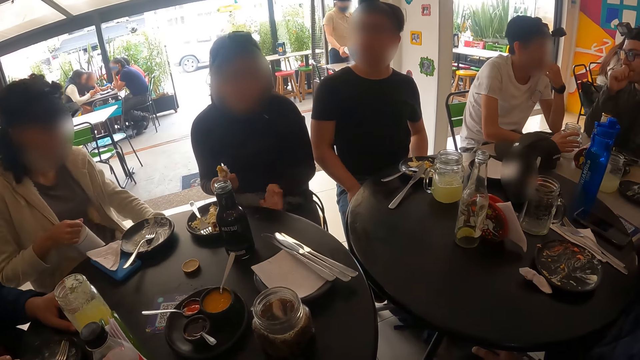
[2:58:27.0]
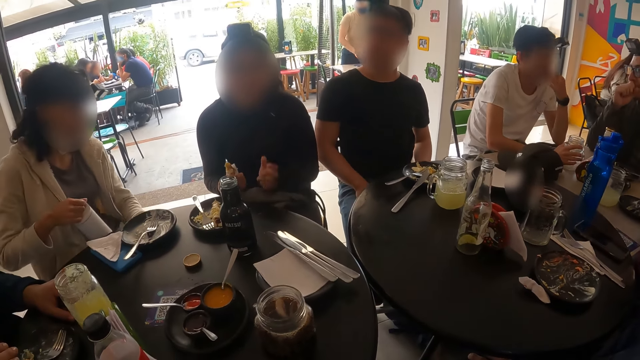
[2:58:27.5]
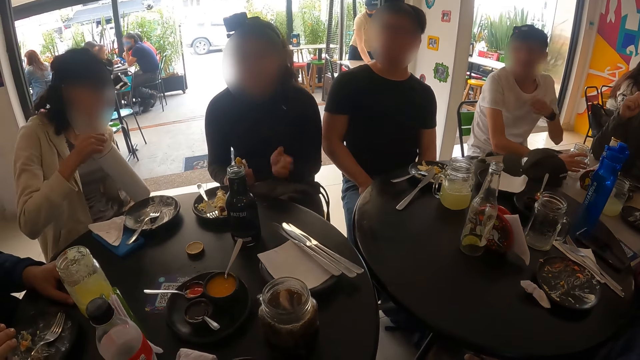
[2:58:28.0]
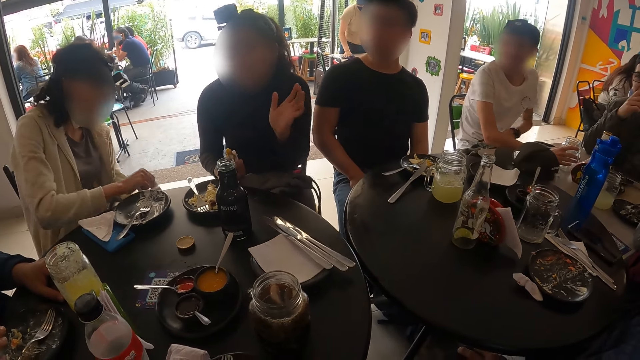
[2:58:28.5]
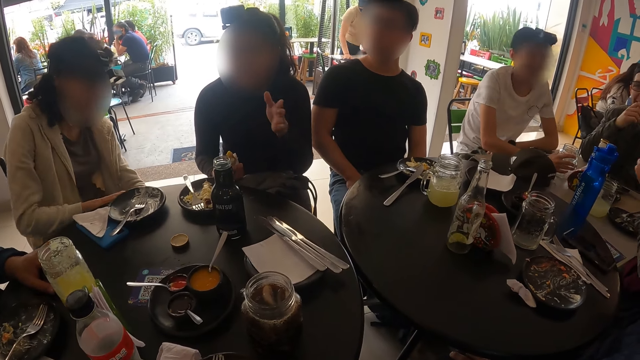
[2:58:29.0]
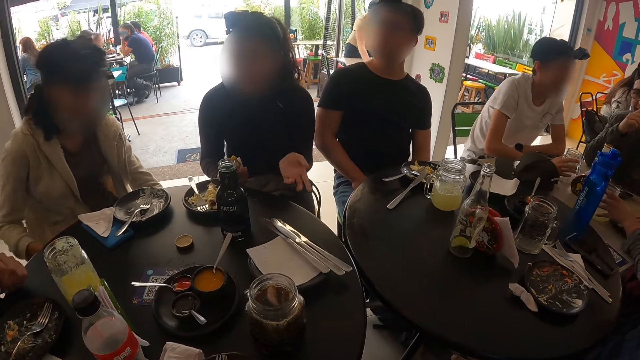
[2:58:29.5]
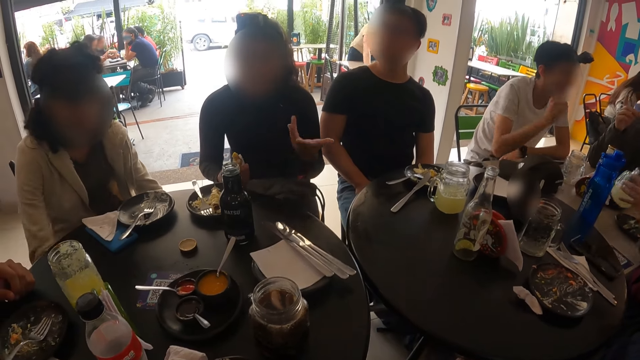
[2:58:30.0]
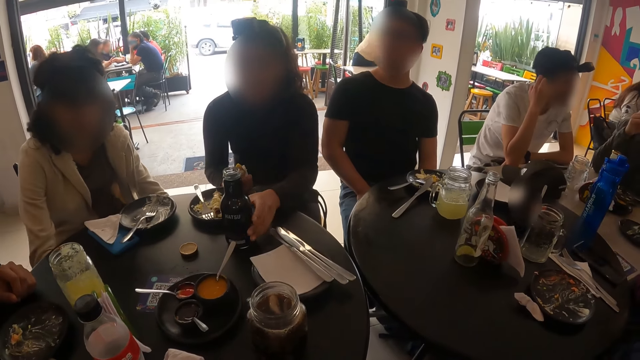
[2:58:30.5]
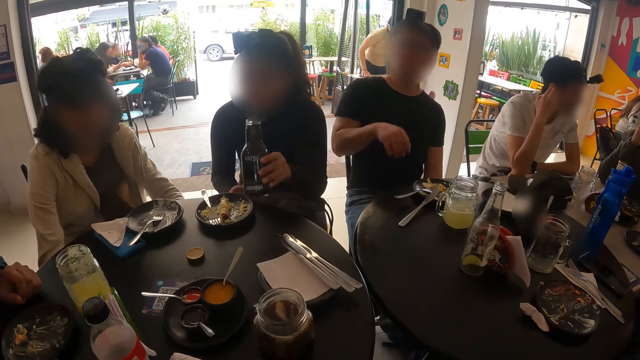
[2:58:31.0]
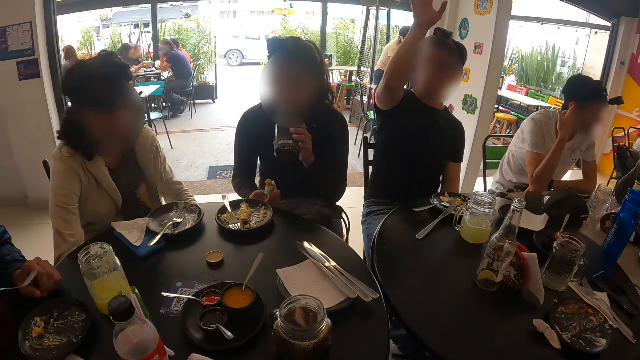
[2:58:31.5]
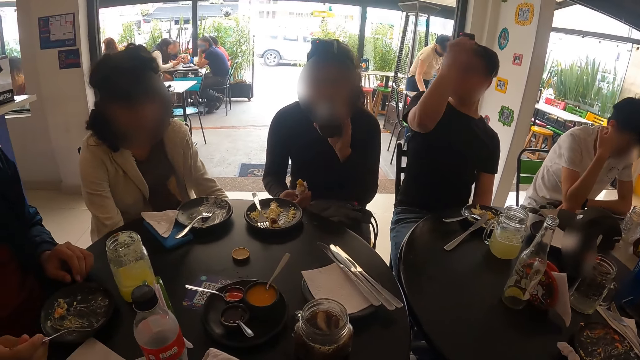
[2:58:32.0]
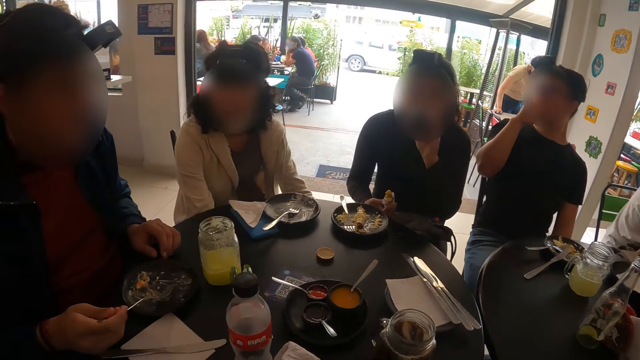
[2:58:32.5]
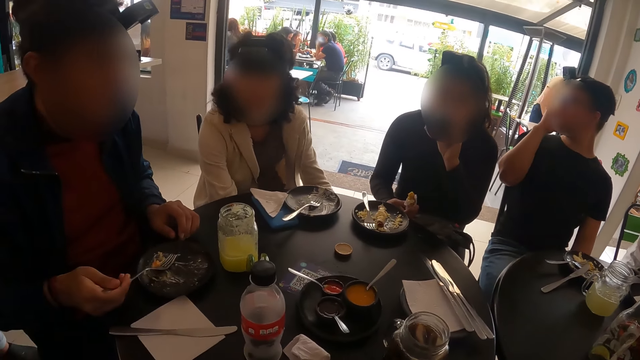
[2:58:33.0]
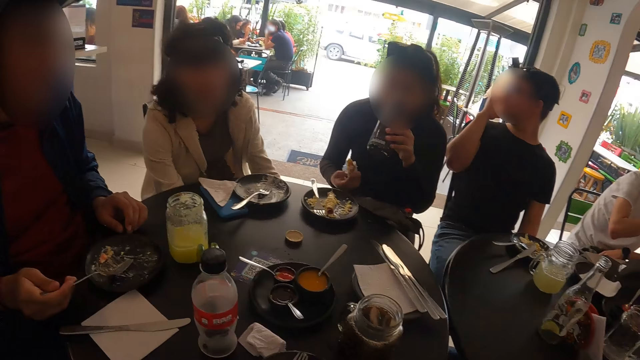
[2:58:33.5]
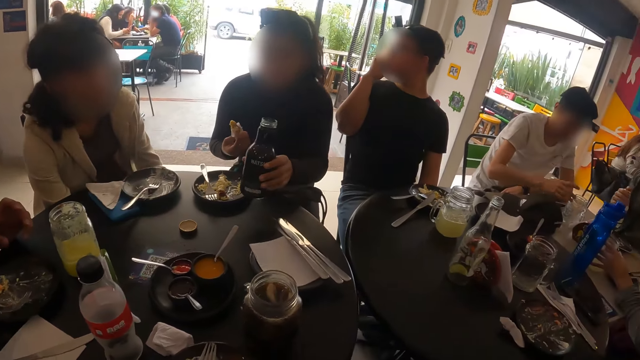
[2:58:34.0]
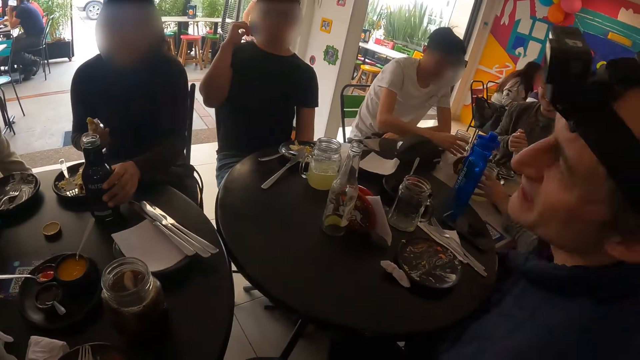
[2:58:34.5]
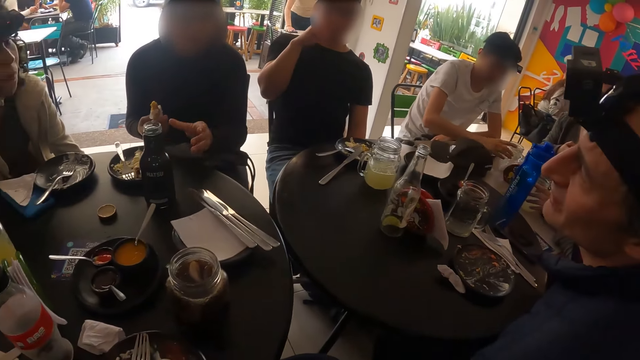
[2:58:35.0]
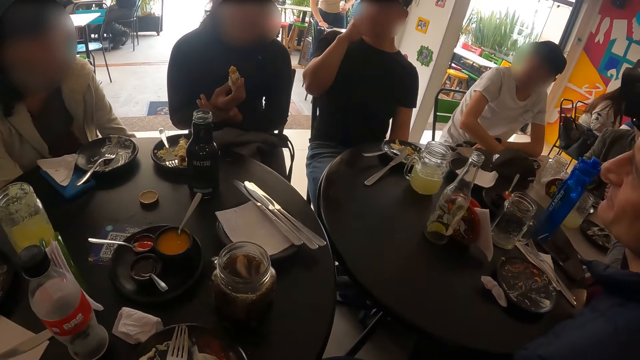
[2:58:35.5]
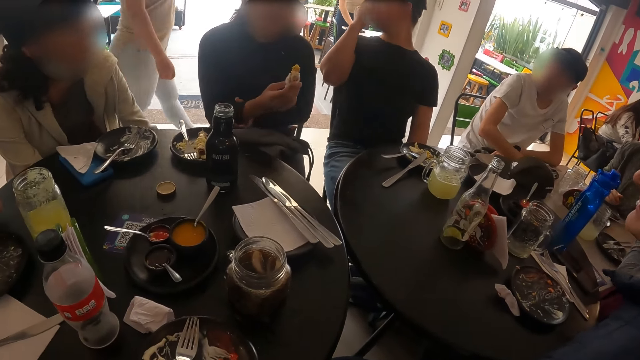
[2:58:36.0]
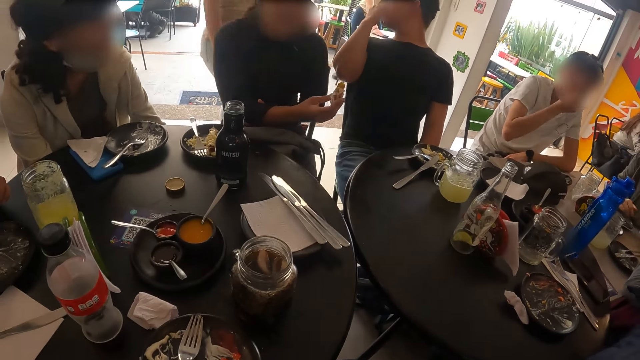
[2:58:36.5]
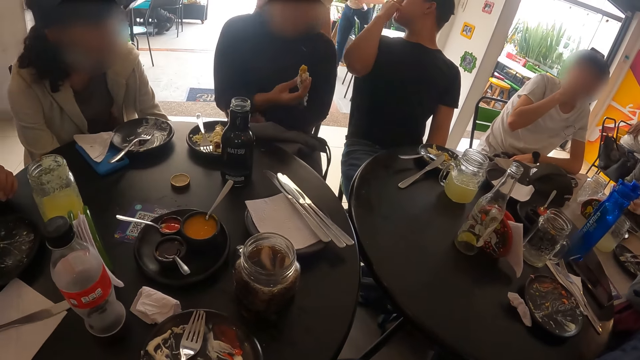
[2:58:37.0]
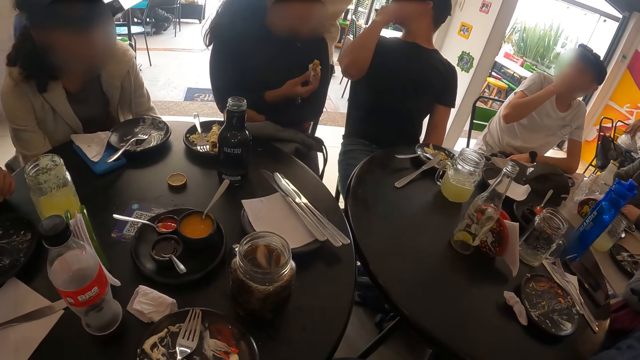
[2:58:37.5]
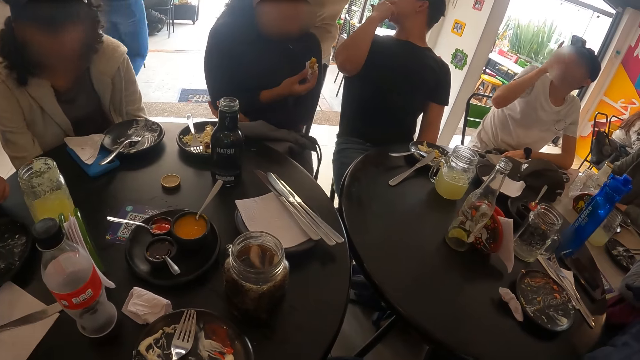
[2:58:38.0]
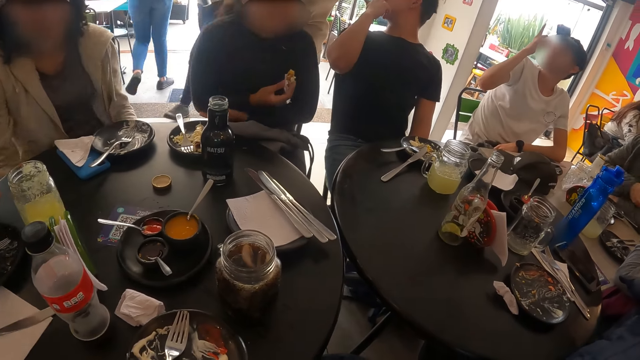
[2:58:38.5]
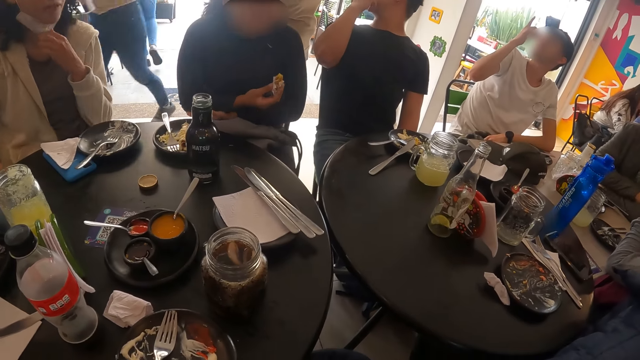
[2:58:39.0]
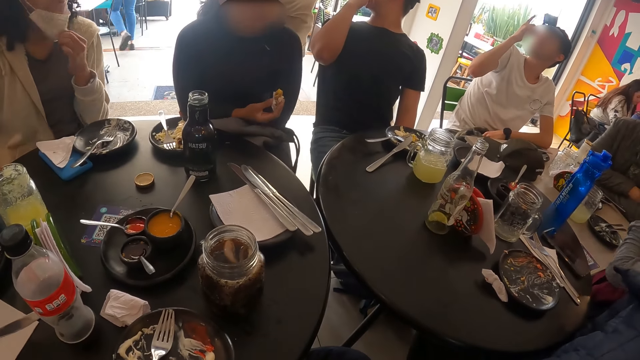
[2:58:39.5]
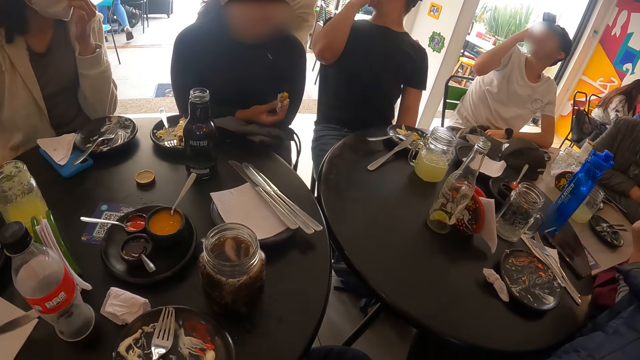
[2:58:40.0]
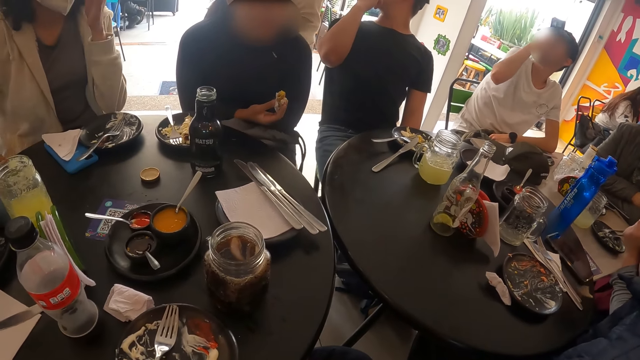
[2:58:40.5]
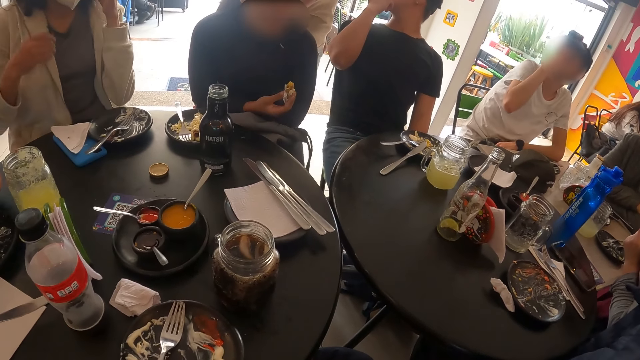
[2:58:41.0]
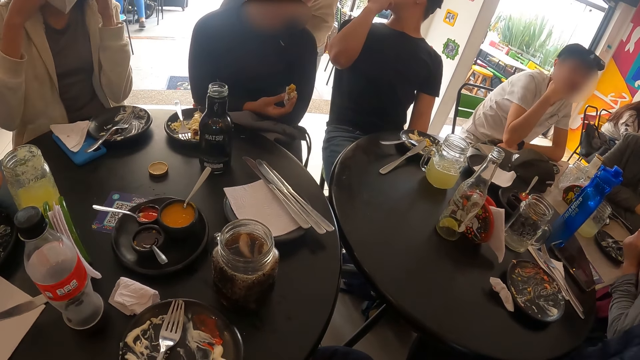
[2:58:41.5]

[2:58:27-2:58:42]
The woman picks the jar of lemonade from the table with her left hand. Another woman picks the bottle from the table with her left hand, drinks from the bottle in her left hand, and places the bottle in her left hand on the table. The man places the bottle in his right hand on the table.

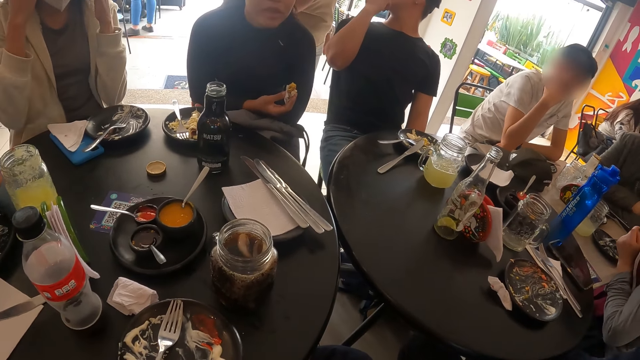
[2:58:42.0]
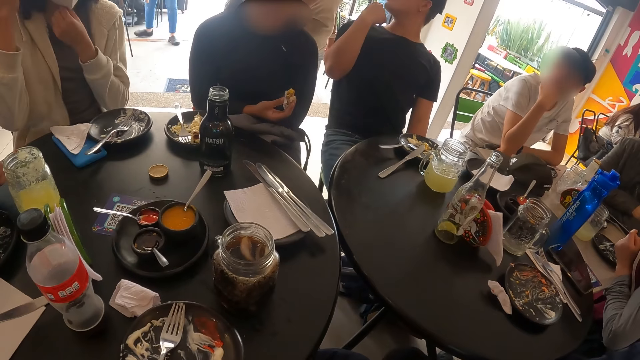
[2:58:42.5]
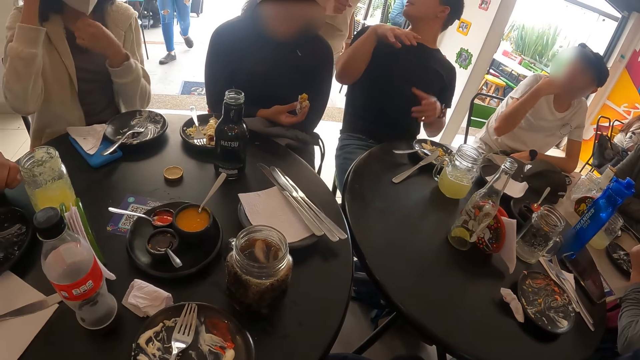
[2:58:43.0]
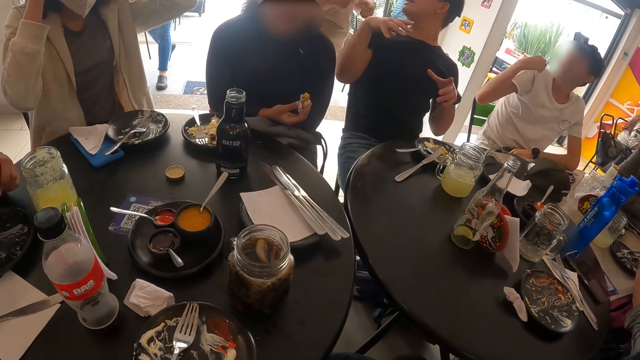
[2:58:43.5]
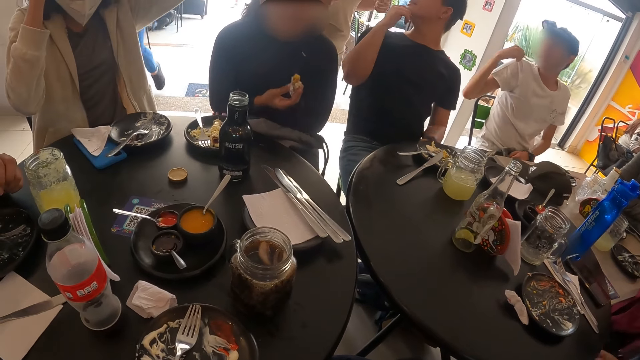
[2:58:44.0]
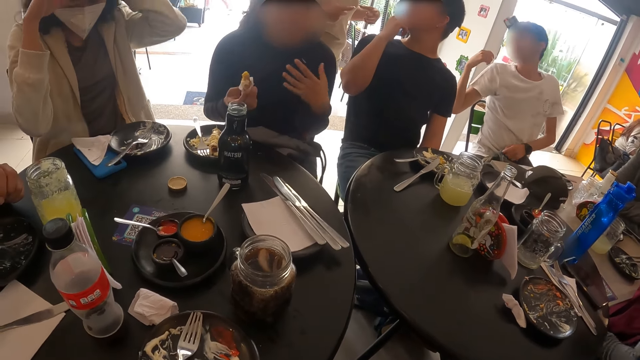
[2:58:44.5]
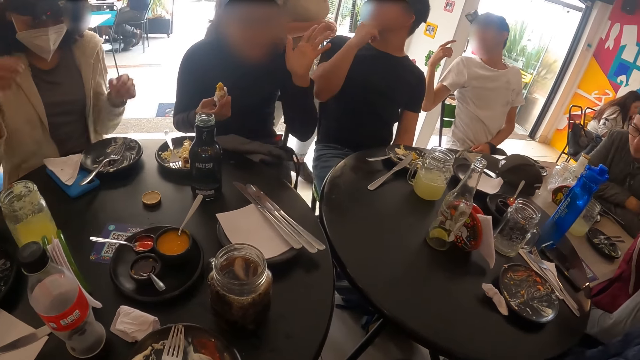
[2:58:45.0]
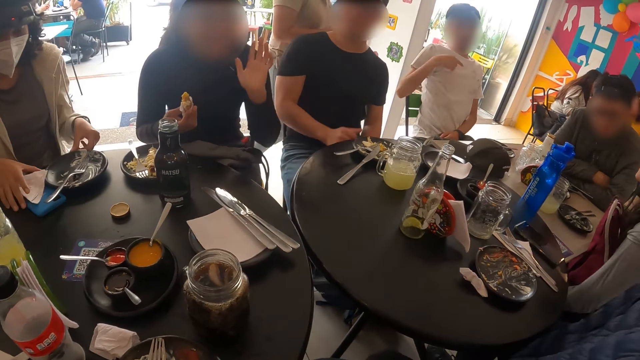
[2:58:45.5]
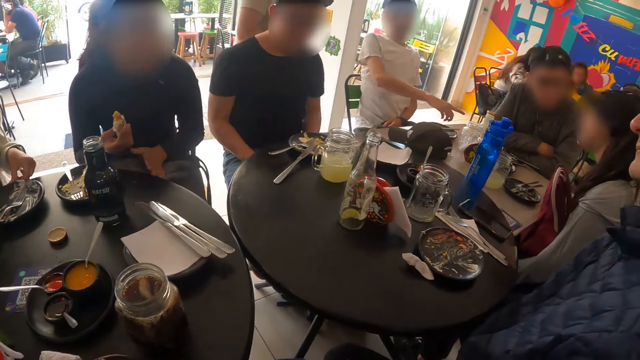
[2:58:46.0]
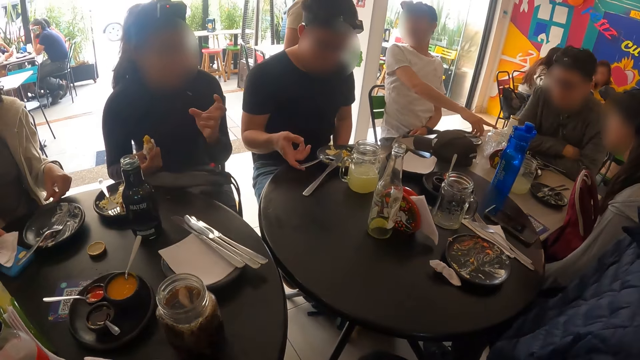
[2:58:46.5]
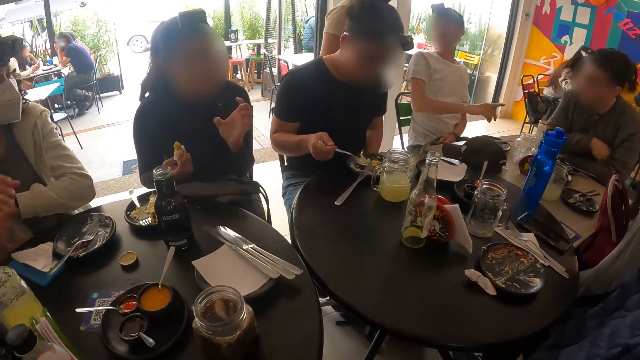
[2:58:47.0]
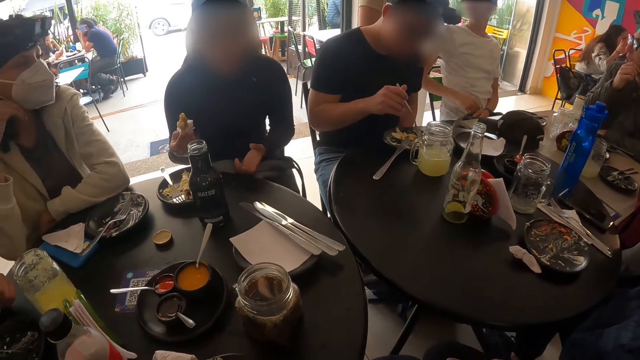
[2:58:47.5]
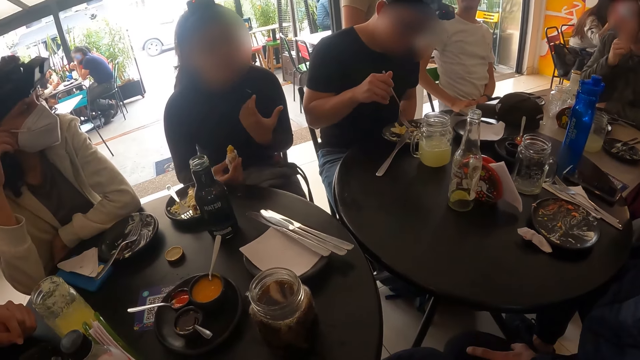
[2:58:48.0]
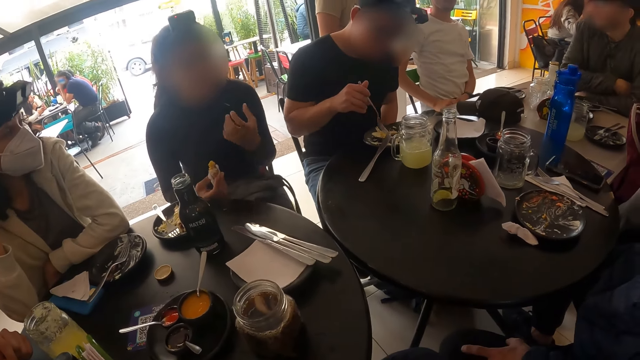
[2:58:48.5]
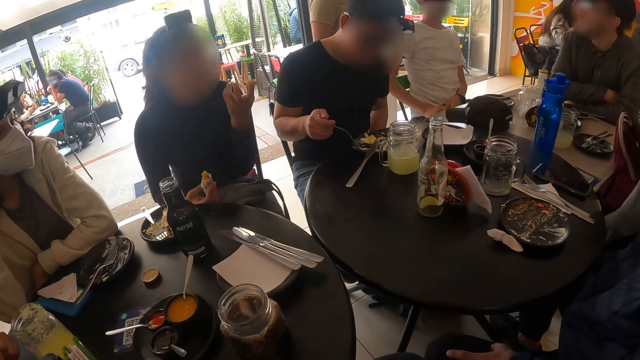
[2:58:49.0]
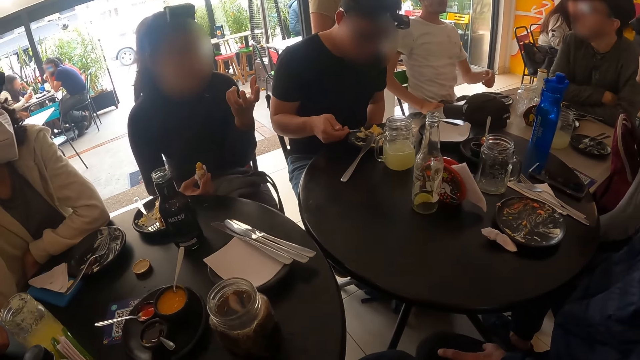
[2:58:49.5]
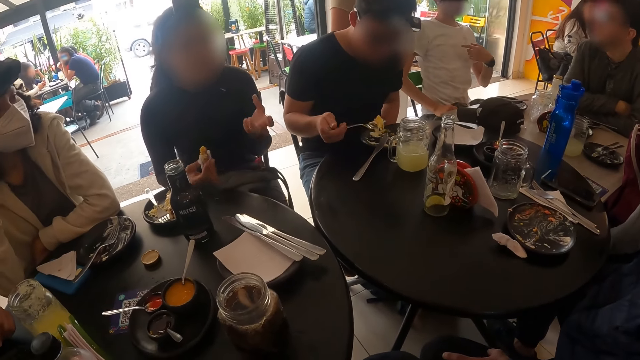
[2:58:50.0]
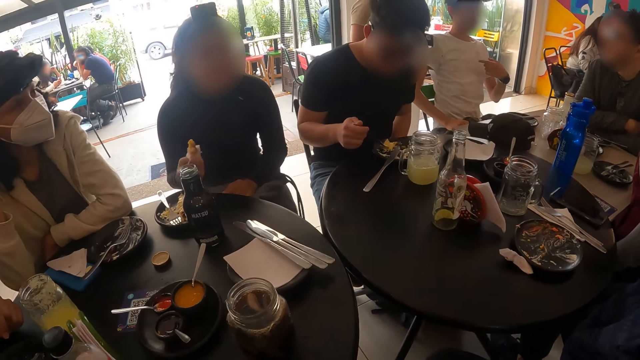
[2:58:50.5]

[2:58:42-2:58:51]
The man picks the fork from the plate on the table with his right hand, gathers the salad in the plate on the table with the fork in his right hand, and scoops food from the plate on the table with the fork in his right hand.
